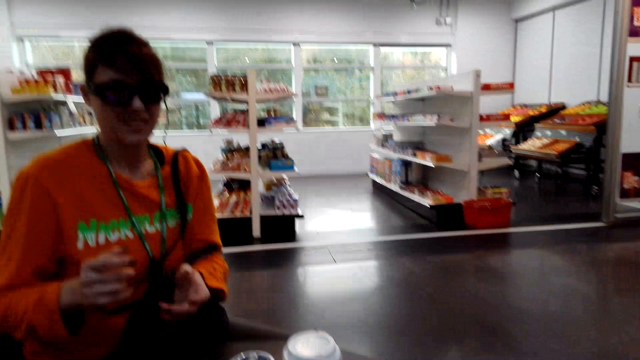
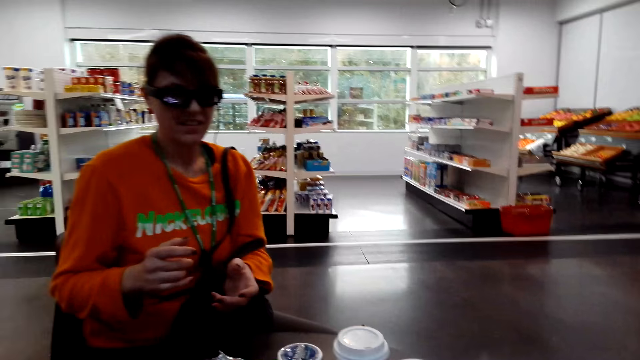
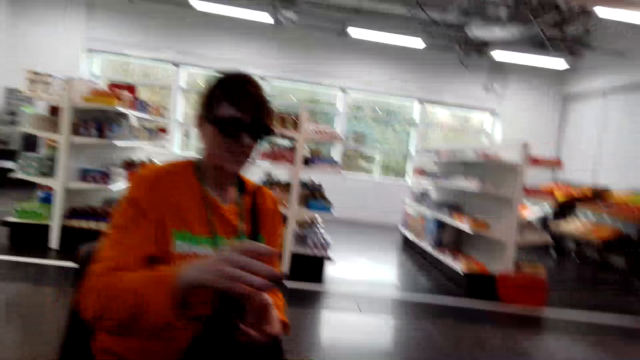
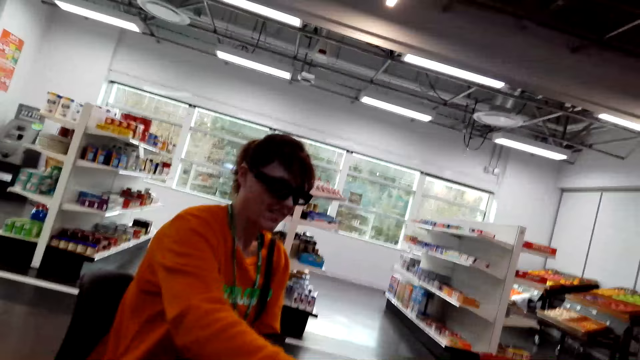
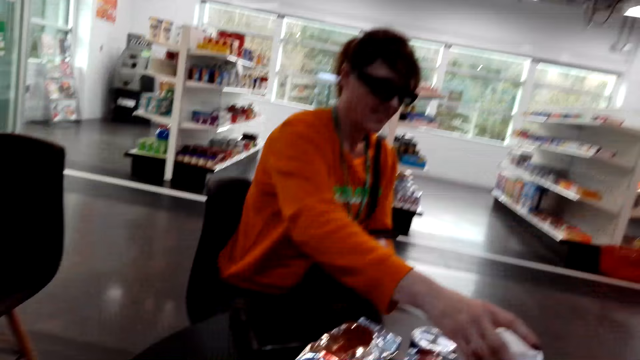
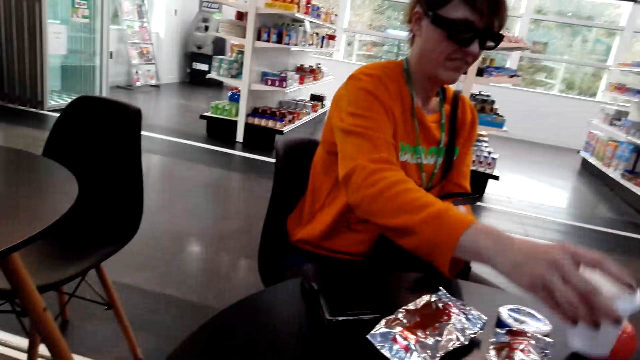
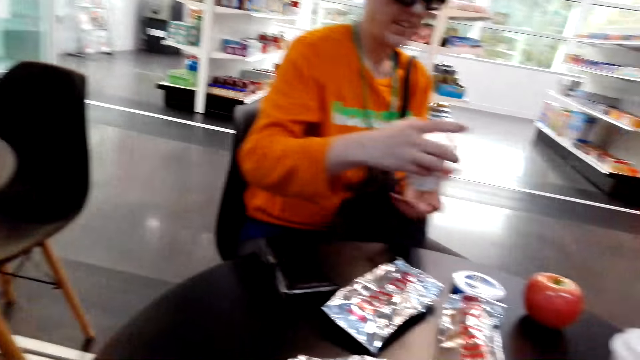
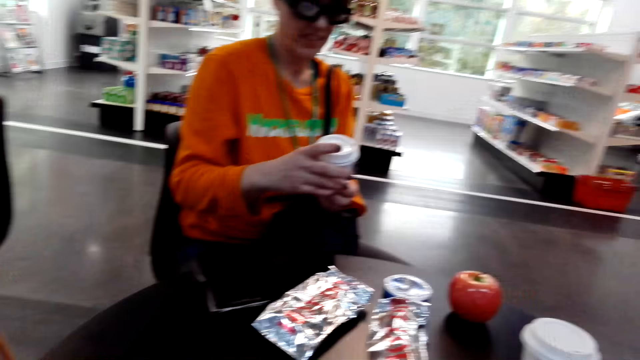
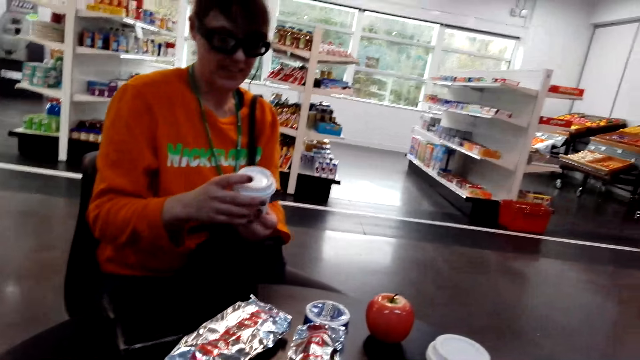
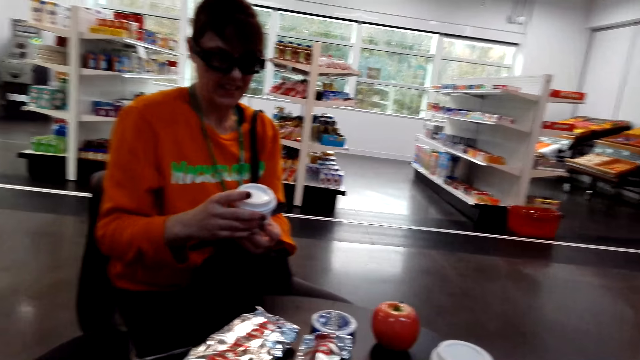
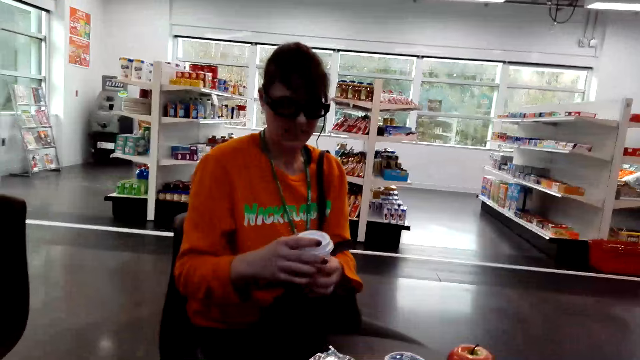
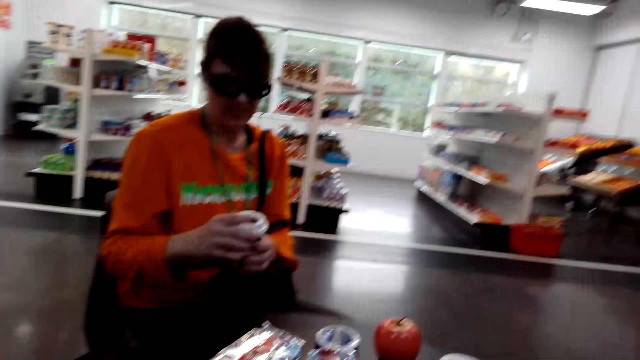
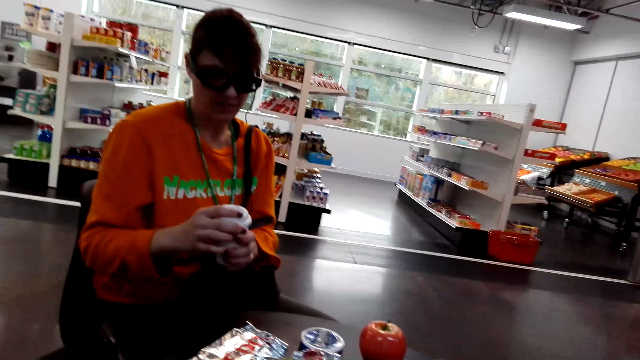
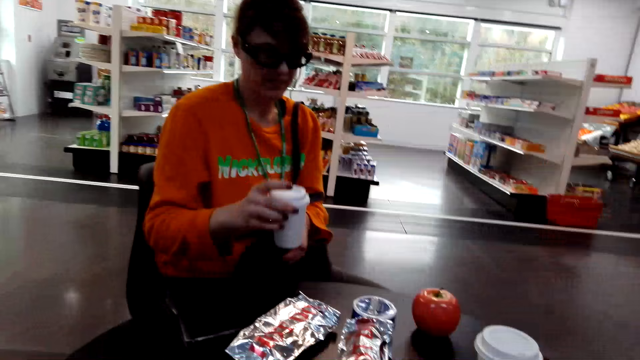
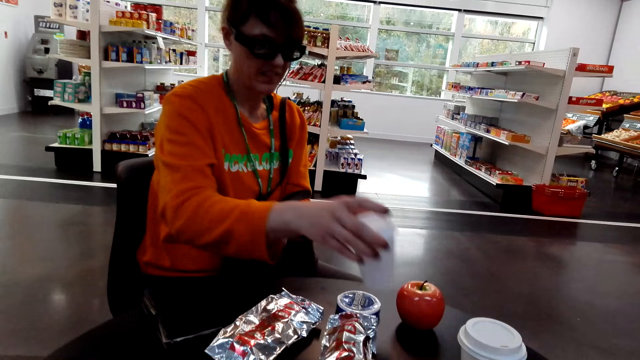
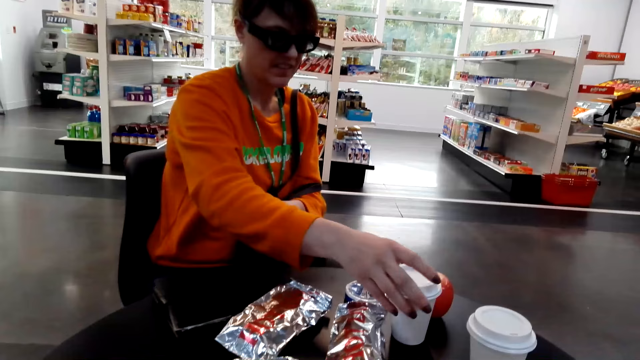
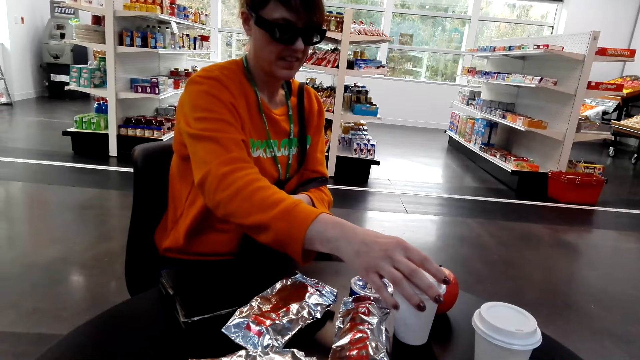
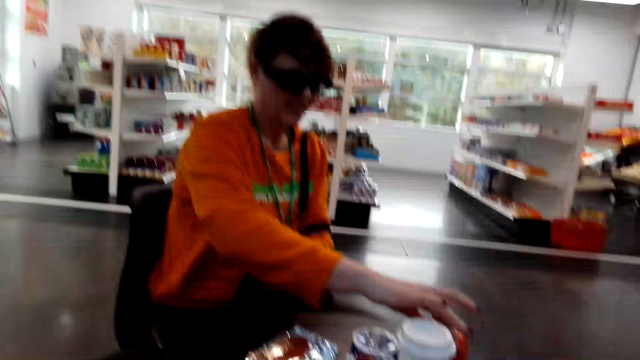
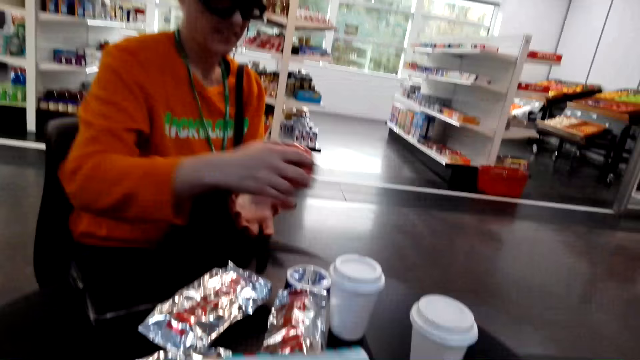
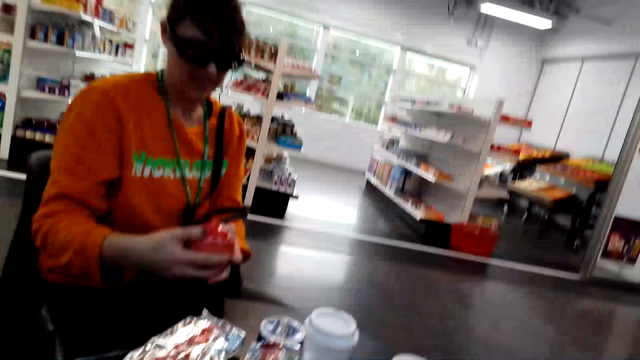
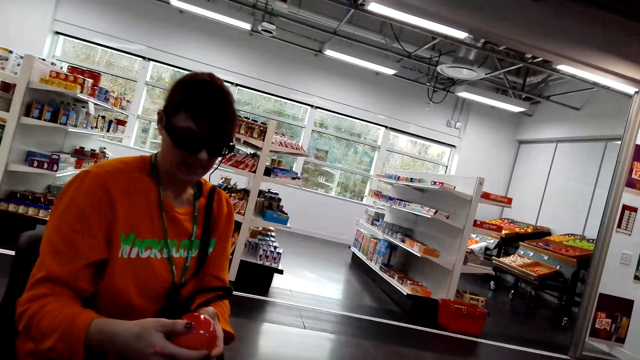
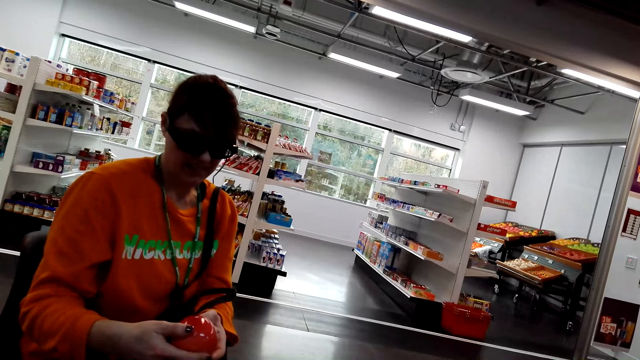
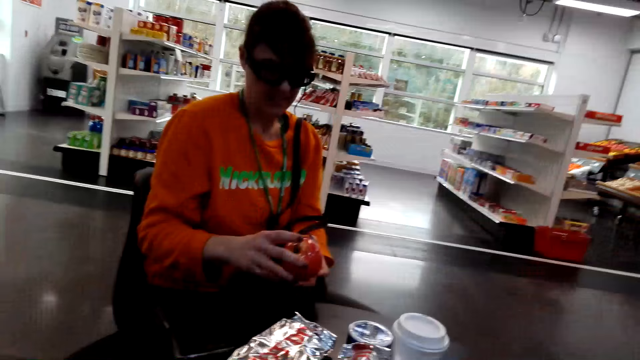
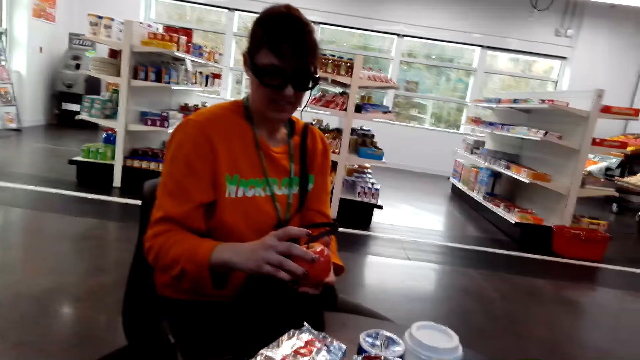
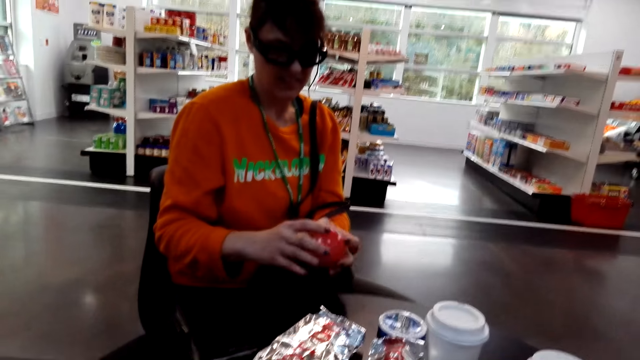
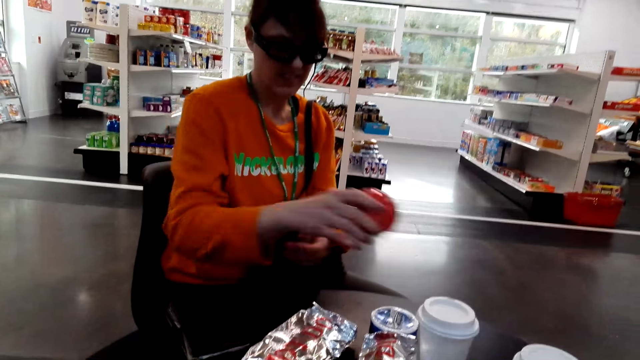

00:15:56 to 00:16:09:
The woman picks up a glass or can. The woman puts the glass on the table. The woman picks up an apple. The woman looks at the fruit.

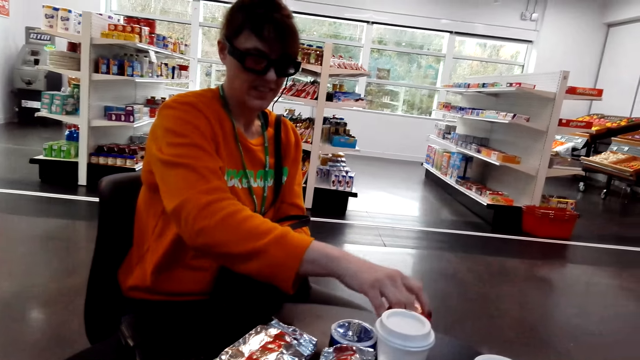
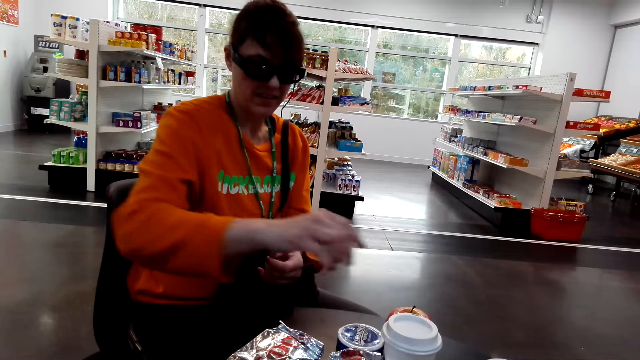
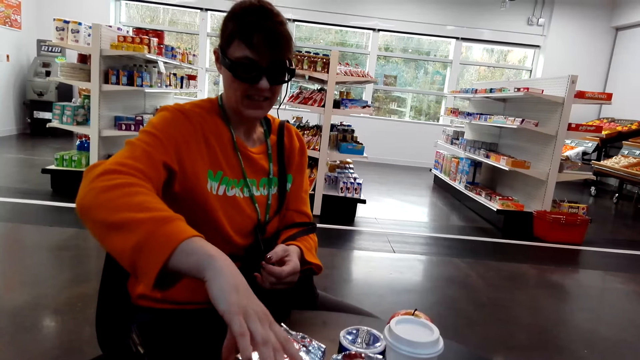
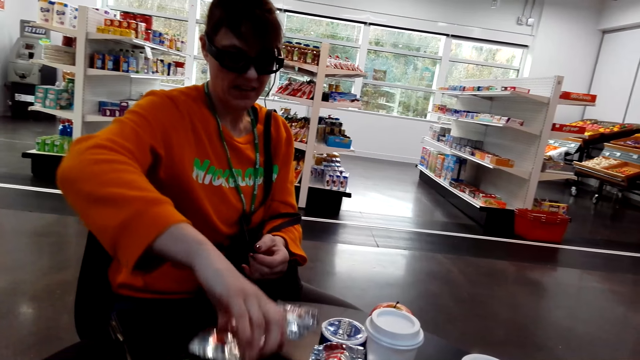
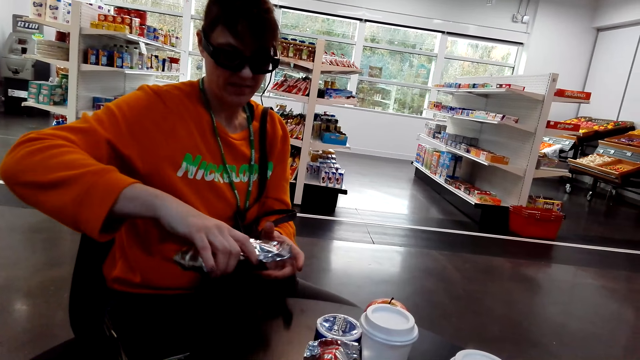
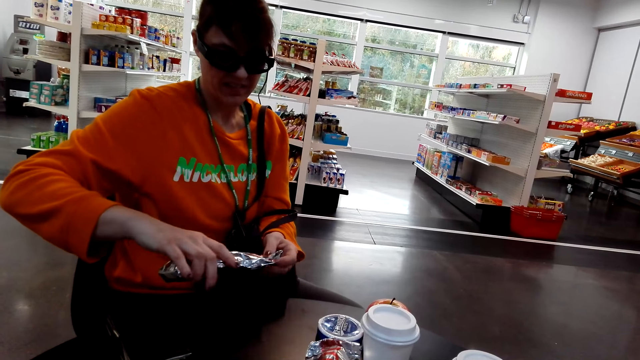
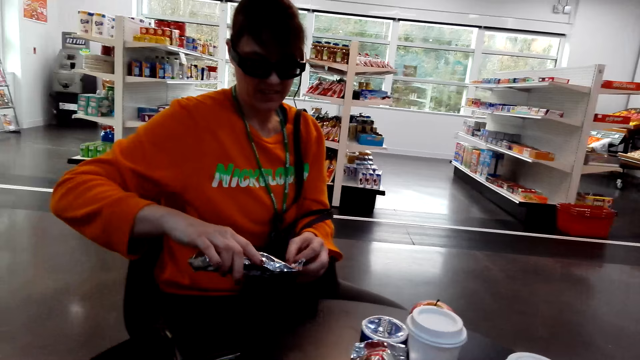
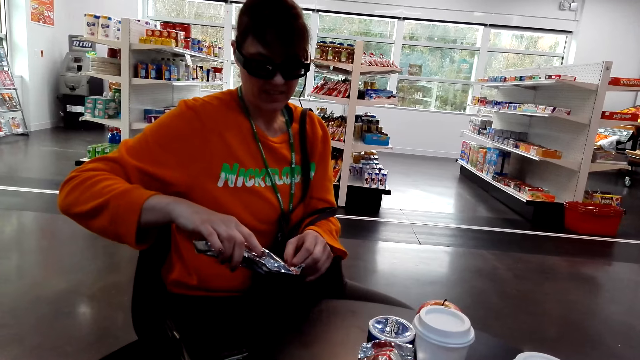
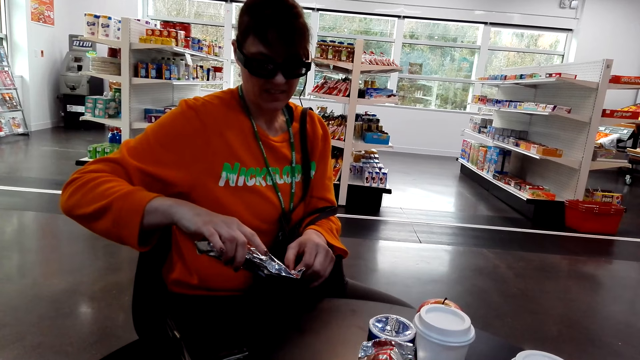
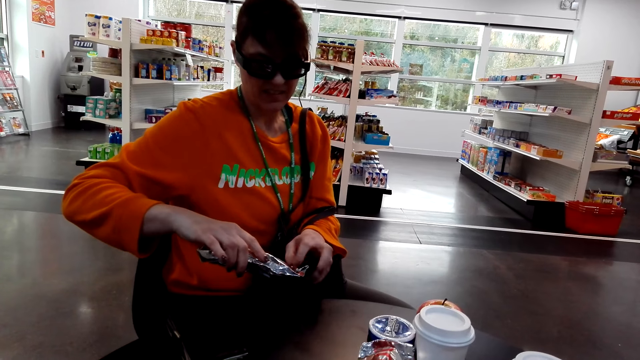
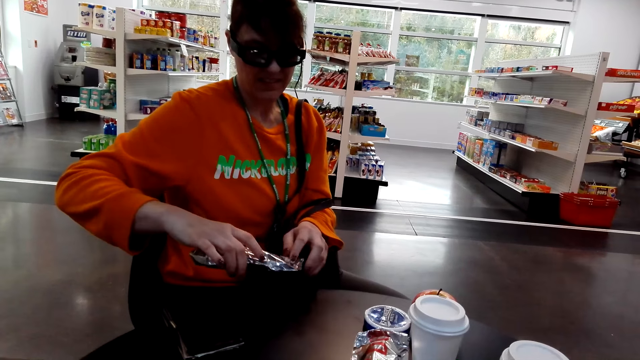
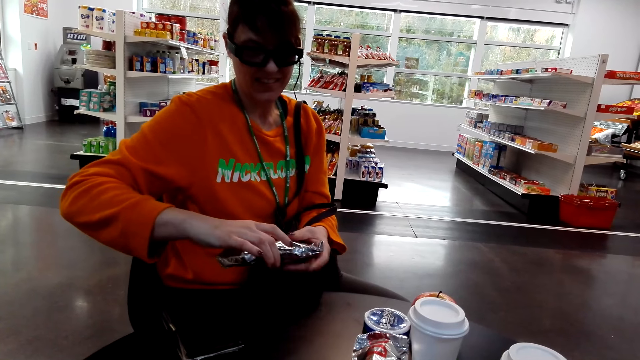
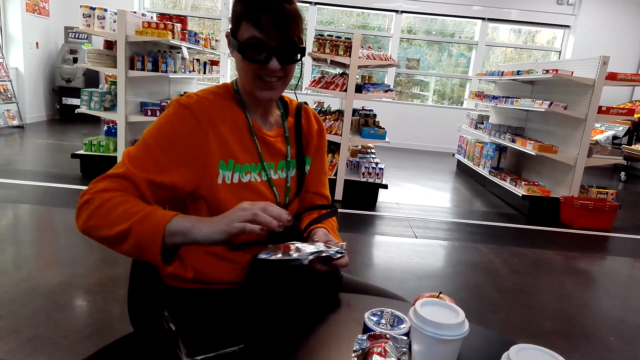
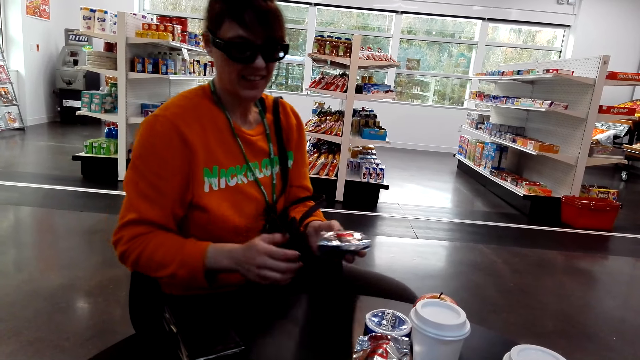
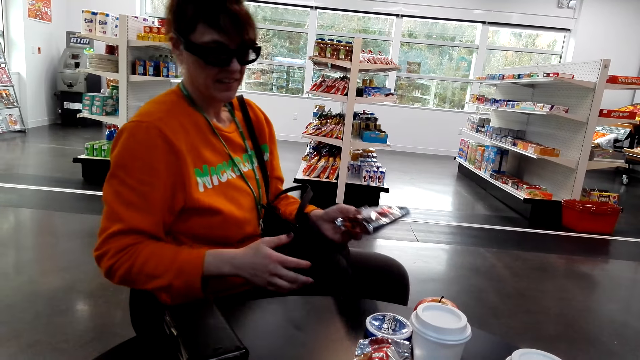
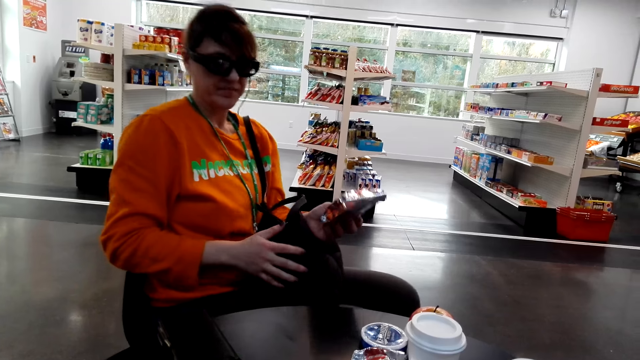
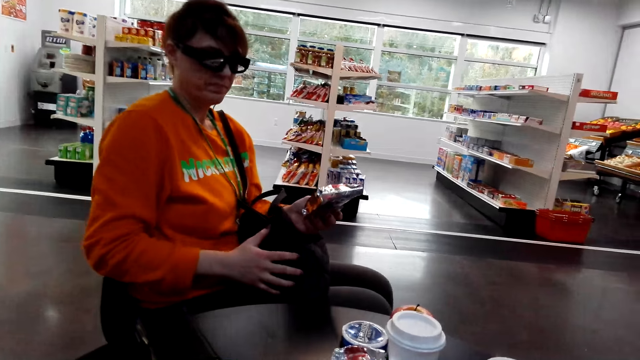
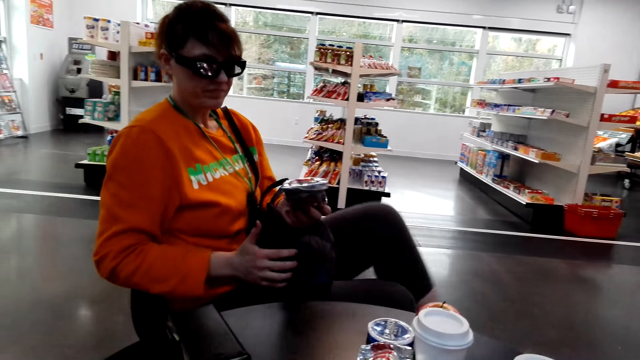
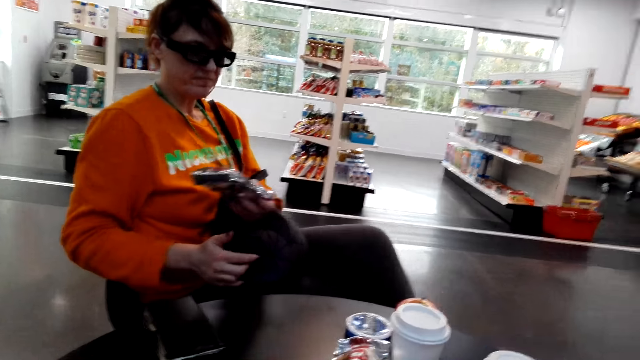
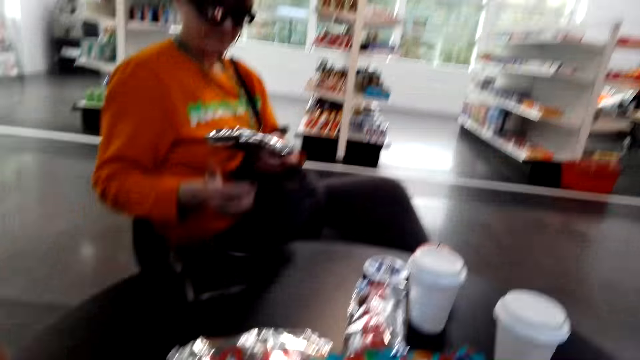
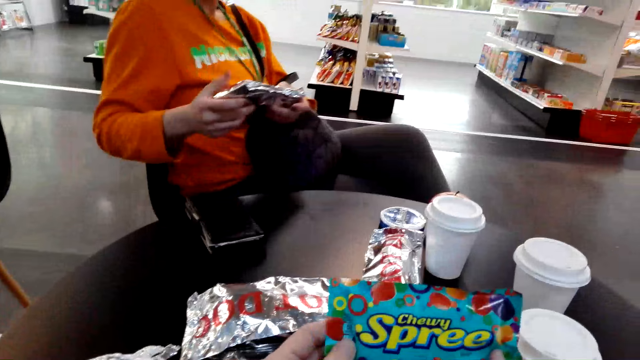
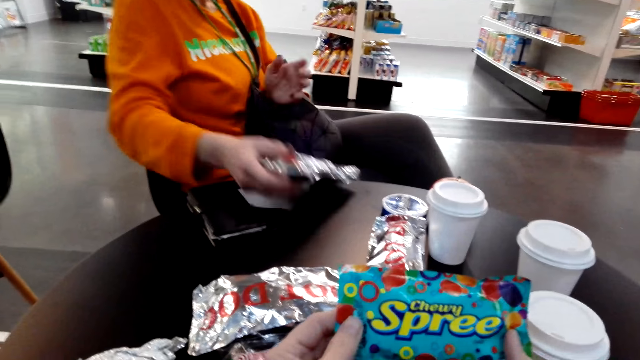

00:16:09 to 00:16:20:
The woman returns the apple to the table. The woman picks up a snack from the table. The woman opens the packet, looks at the packet, and crosses her legs.
